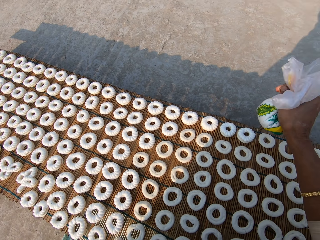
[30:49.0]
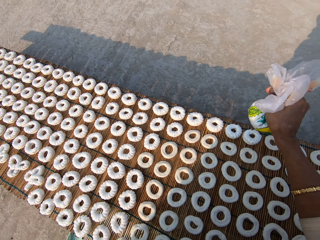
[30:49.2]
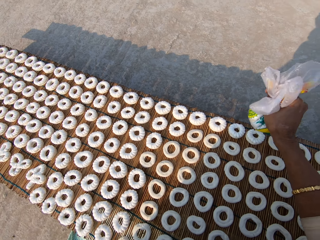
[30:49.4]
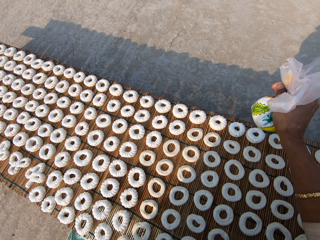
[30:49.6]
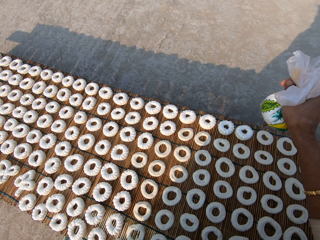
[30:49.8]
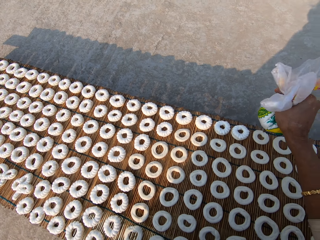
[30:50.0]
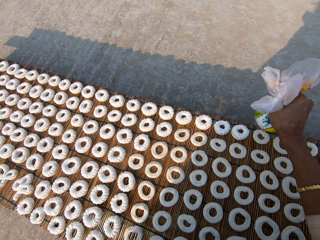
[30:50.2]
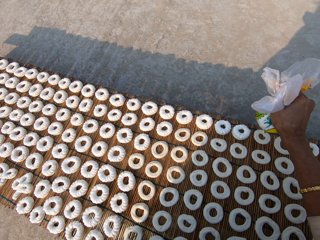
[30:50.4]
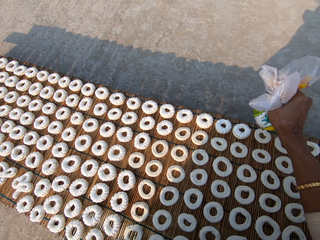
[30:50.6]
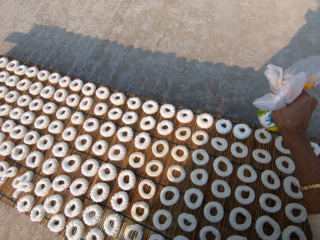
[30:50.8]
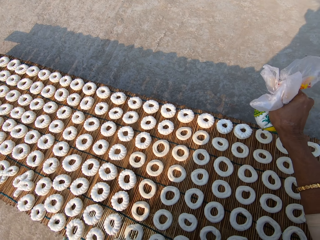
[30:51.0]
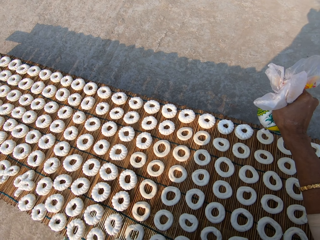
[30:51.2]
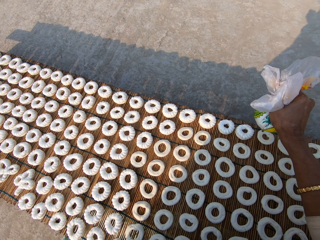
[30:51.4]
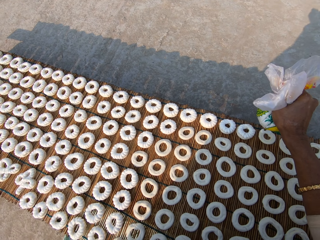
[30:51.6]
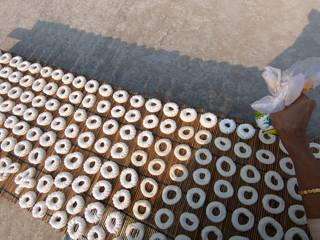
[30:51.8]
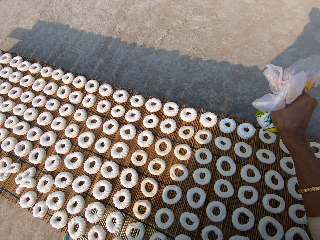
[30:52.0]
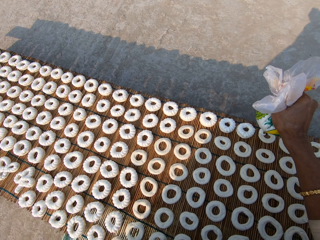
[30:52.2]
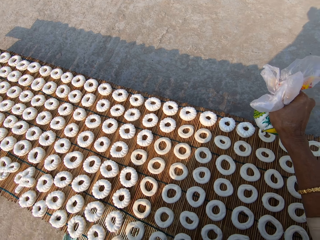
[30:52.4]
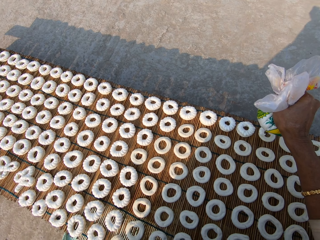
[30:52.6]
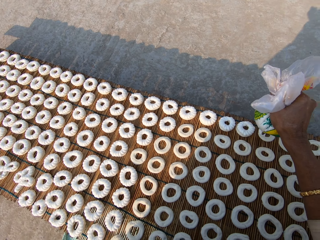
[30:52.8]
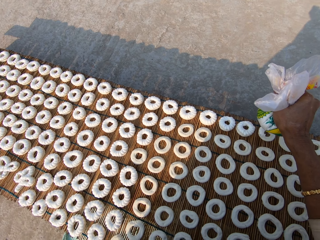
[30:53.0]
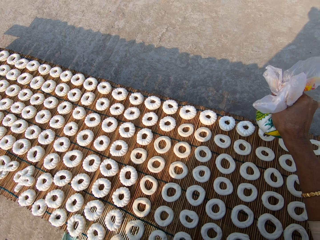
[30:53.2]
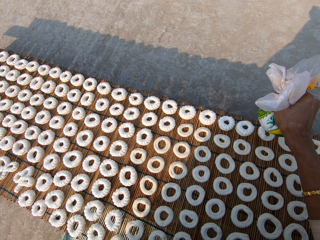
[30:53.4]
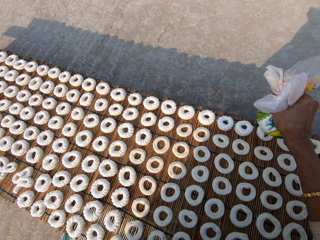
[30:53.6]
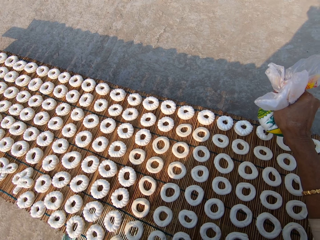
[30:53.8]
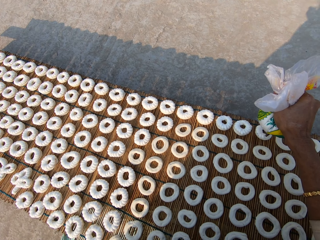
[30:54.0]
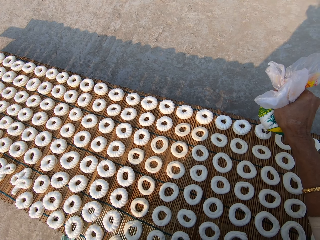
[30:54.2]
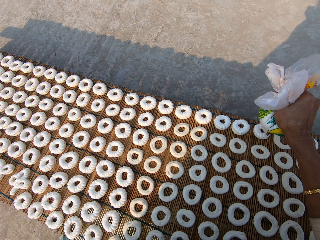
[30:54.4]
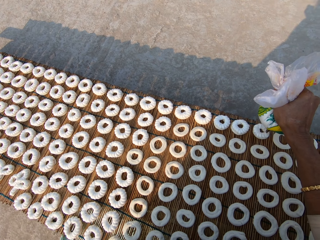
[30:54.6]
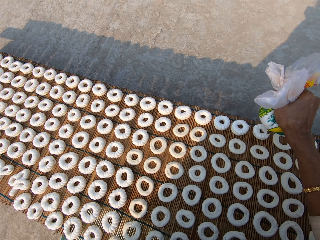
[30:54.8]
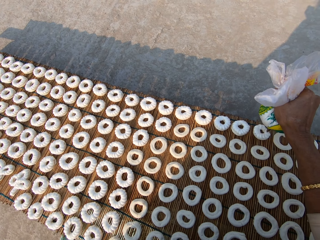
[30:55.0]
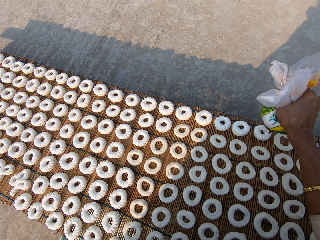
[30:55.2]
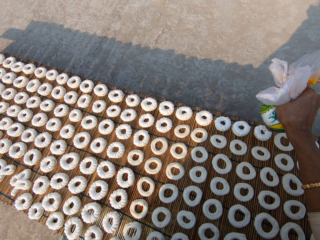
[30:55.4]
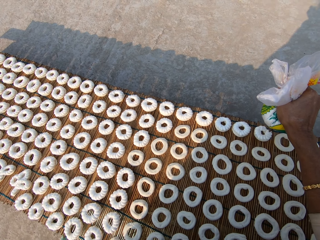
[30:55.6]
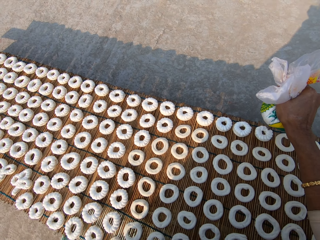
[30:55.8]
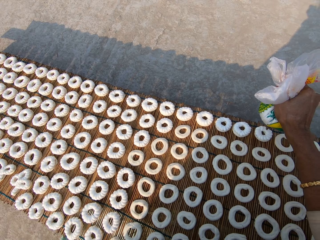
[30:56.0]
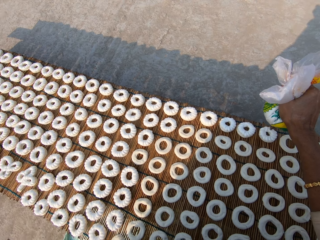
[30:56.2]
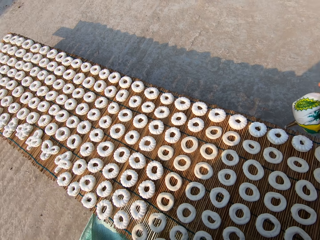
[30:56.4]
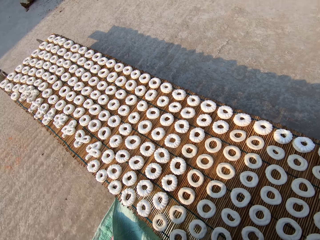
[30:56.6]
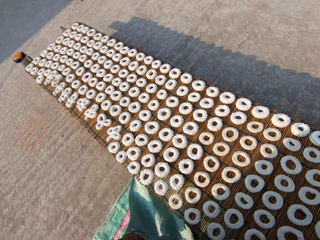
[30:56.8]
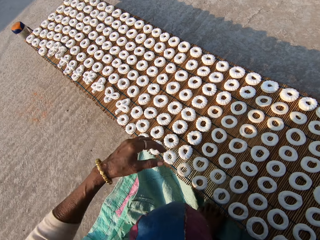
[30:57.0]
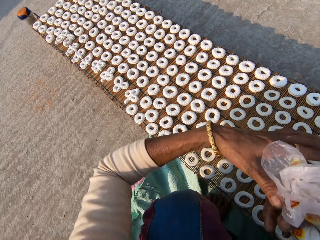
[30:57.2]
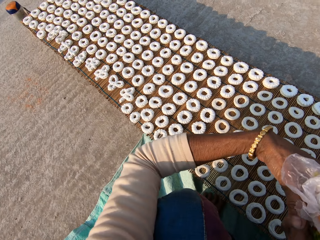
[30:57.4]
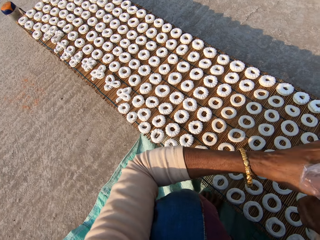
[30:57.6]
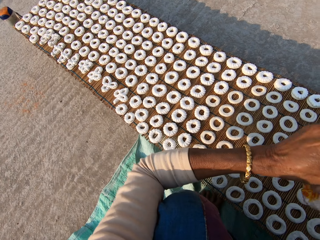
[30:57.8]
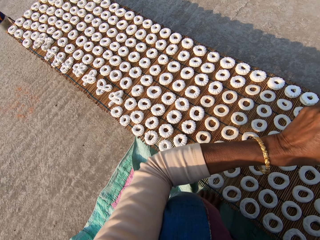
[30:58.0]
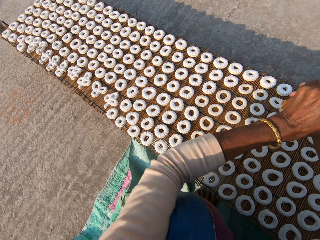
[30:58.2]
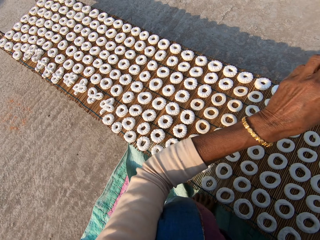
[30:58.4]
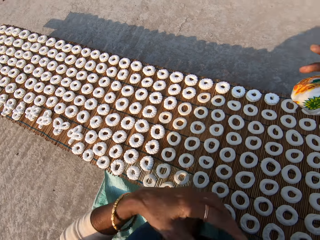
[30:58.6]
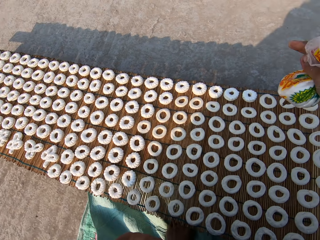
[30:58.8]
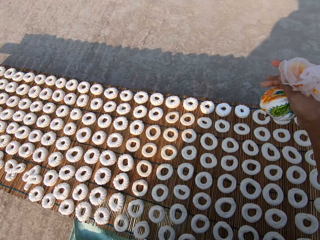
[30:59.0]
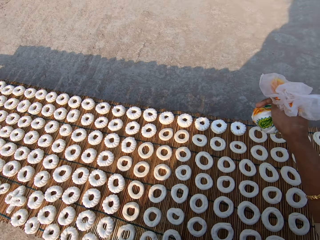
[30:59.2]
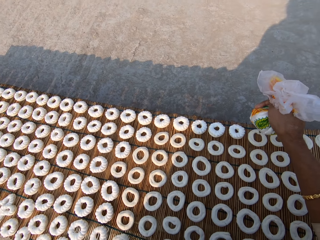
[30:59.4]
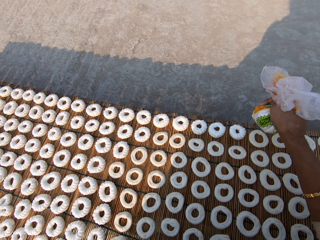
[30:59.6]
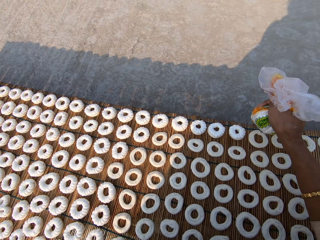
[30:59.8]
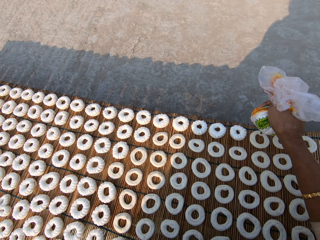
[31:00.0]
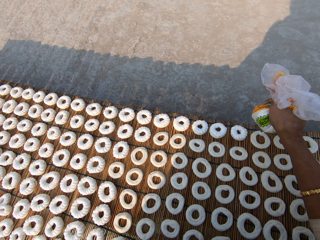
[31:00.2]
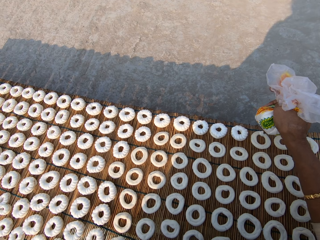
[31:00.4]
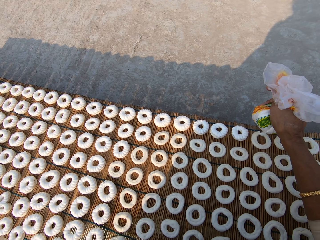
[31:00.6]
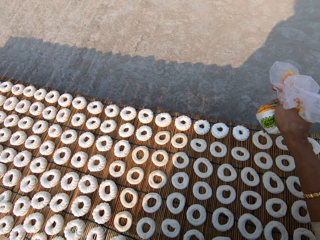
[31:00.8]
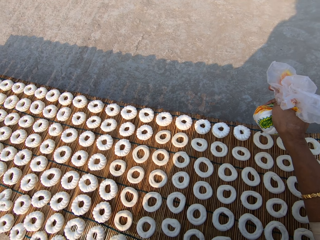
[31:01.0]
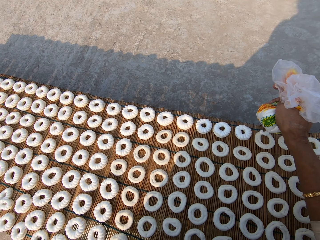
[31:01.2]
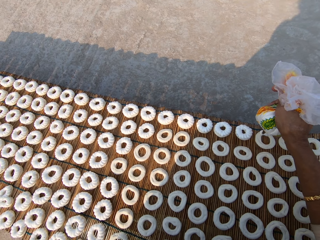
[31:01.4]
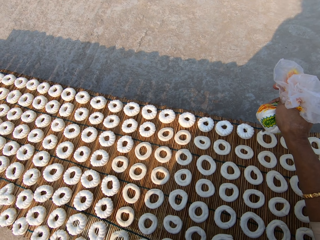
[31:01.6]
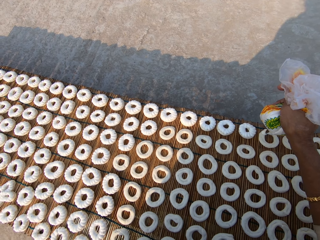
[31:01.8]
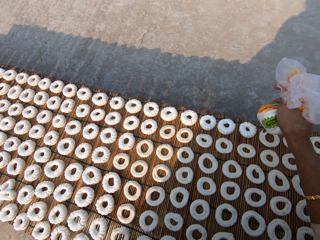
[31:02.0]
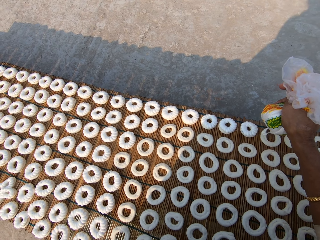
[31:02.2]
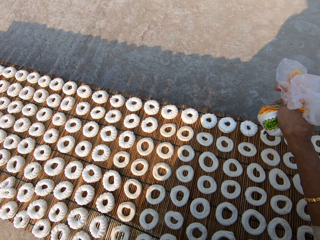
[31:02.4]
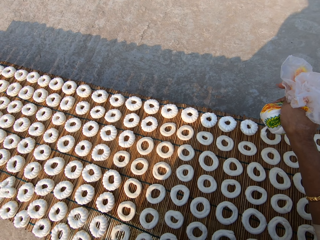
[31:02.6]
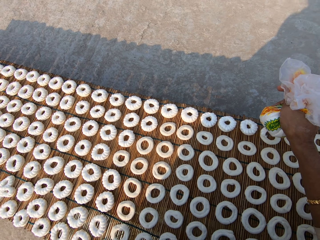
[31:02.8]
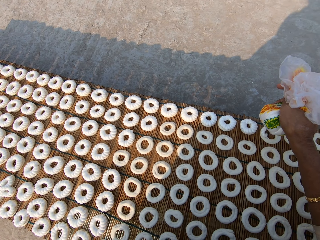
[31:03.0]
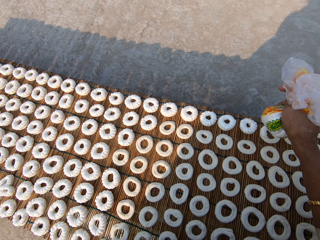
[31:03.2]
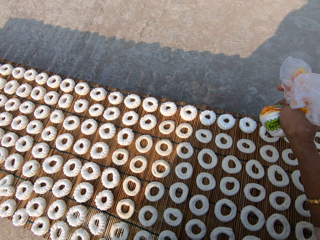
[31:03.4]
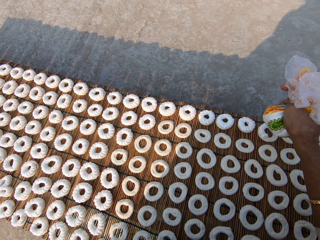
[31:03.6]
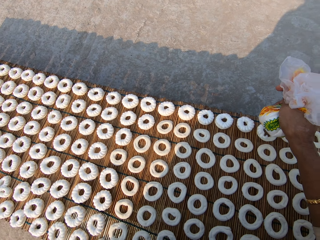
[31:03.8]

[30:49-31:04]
The camera wearer applies flour paste from the plastic bag on another dough on the mat. They tighten the plastic bag. They apply flour paste from the plastic bag on another dough on the mat.

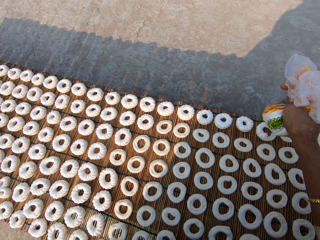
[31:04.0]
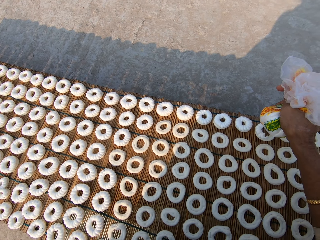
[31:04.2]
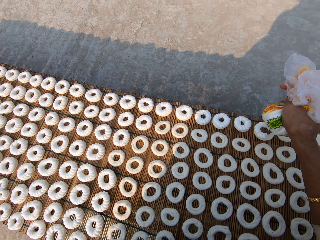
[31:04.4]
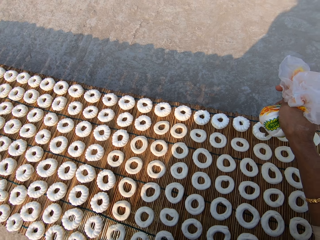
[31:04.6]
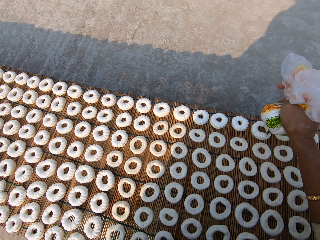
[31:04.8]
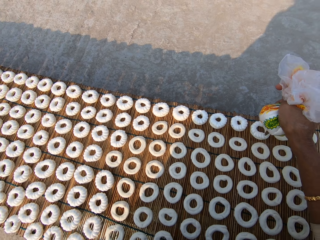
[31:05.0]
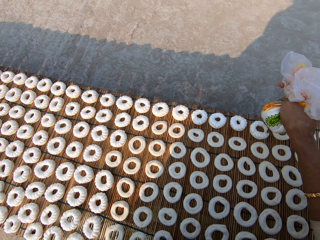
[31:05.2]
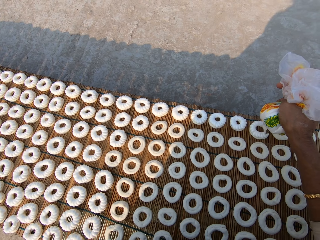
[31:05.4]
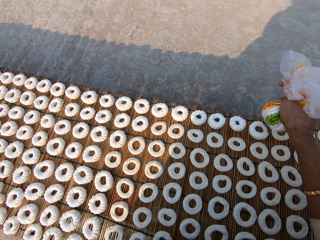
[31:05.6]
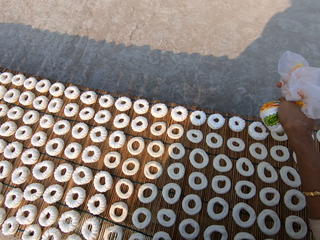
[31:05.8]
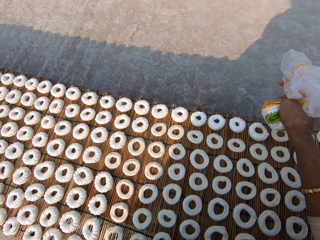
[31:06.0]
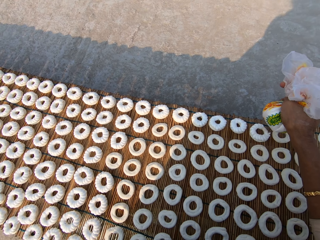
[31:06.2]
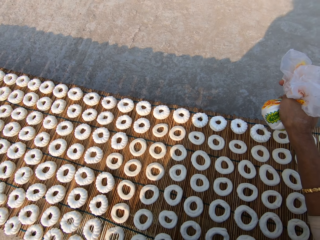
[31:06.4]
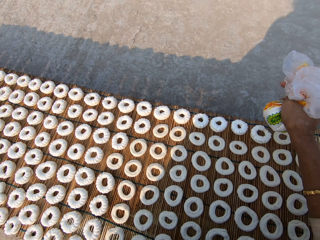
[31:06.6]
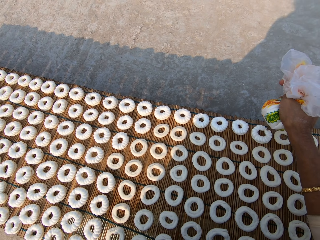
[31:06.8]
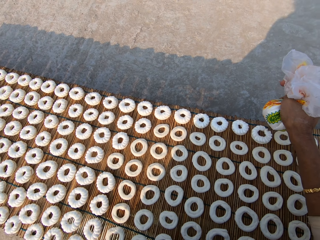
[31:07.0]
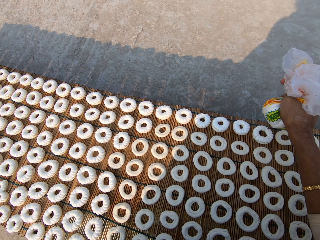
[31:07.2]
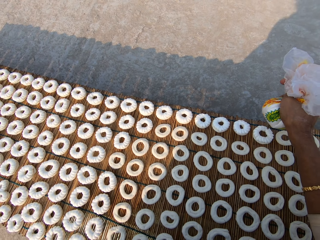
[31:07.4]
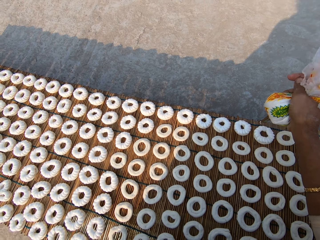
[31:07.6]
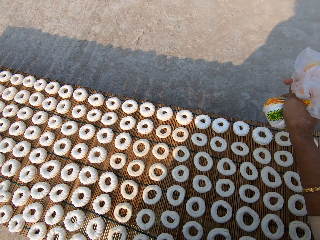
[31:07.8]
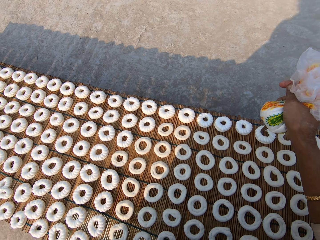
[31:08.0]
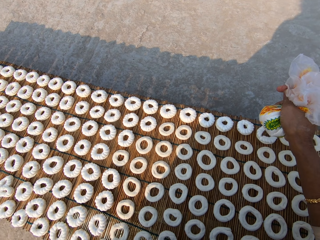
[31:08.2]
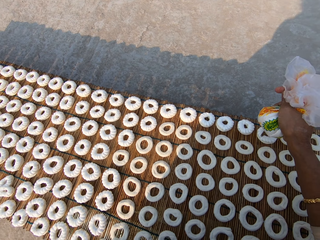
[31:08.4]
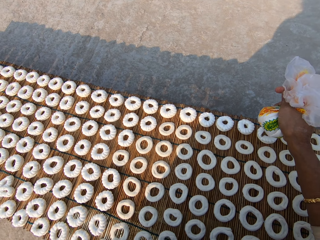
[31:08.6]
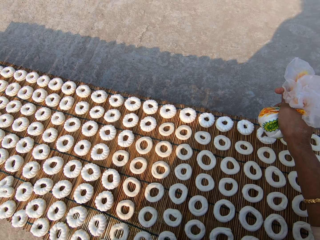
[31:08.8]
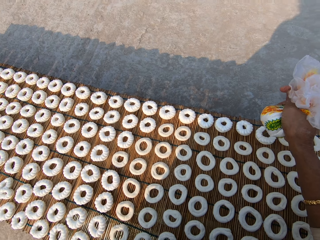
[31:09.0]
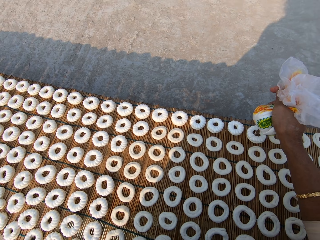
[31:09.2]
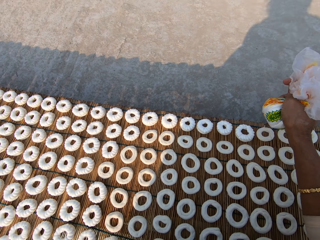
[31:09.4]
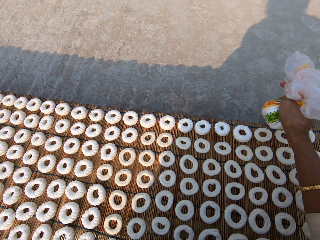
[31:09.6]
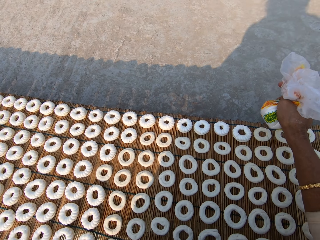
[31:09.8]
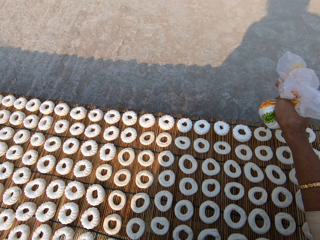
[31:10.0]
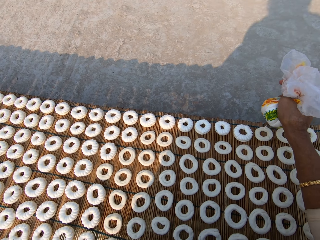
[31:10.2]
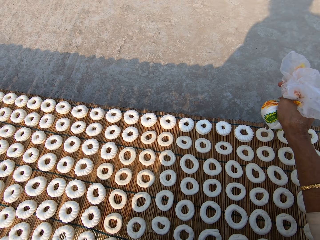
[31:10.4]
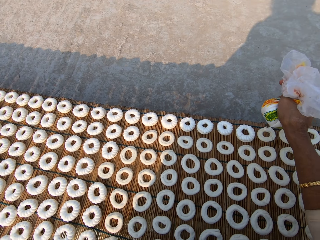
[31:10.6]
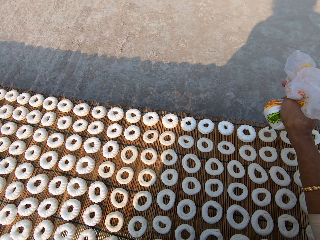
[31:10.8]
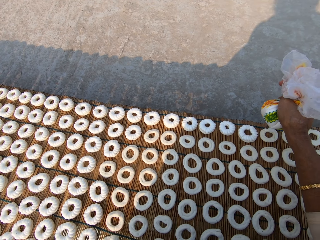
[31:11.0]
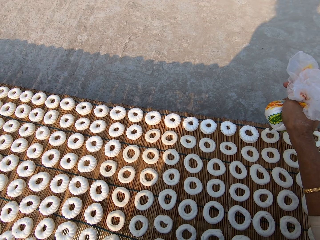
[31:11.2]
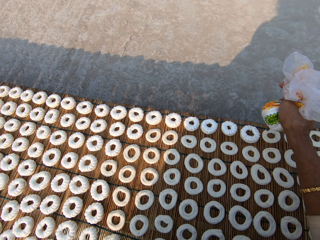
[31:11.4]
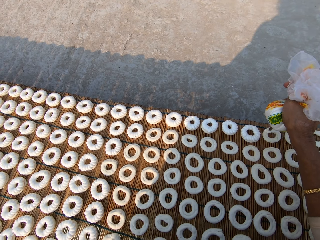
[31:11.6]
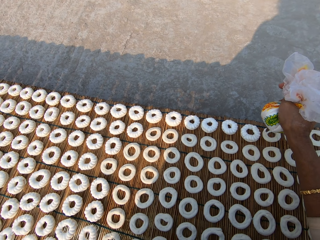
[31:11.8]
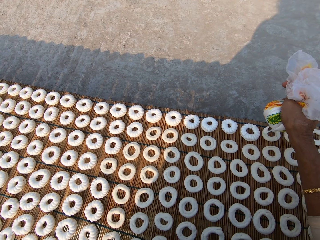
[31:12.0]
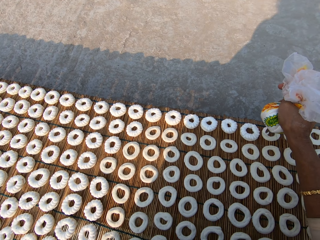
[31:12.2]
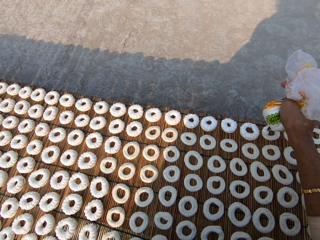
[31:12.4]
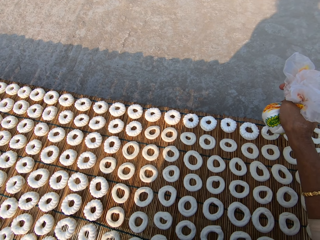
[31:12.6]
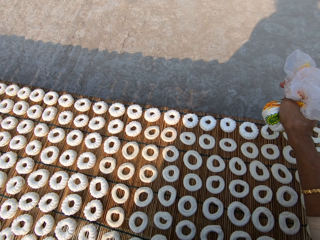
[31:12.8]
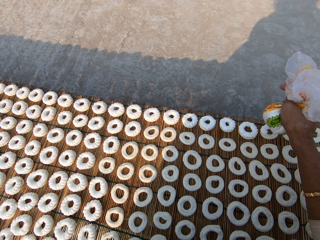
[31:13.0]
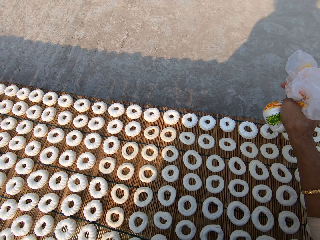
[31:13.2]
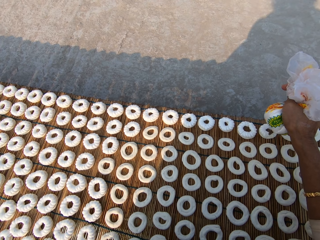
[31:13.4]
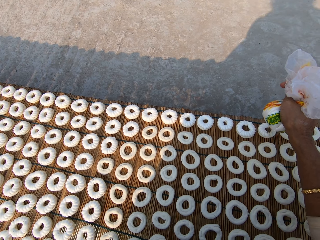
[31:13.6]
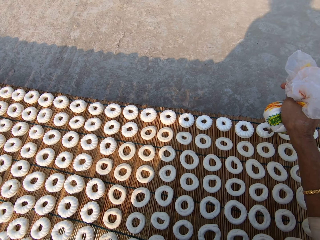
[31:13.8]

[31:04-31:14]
The camera wearer applies flour paste from the plastic bag on another dough on the mat.
